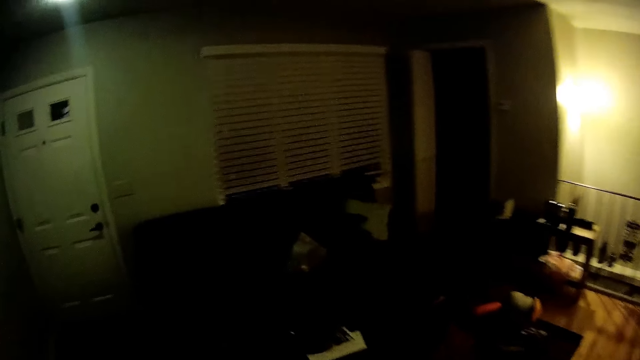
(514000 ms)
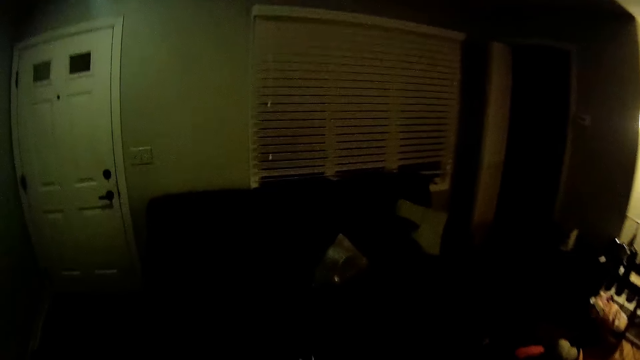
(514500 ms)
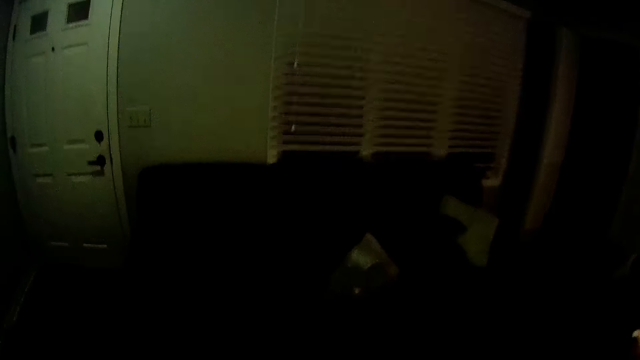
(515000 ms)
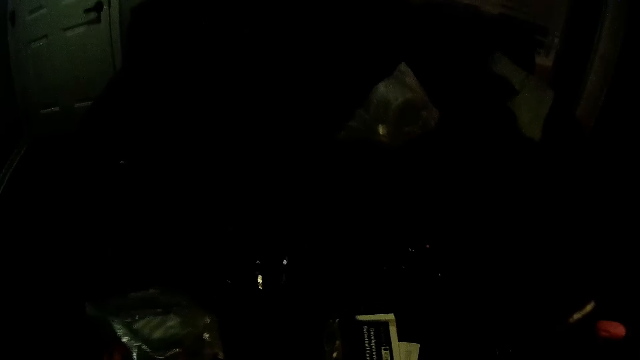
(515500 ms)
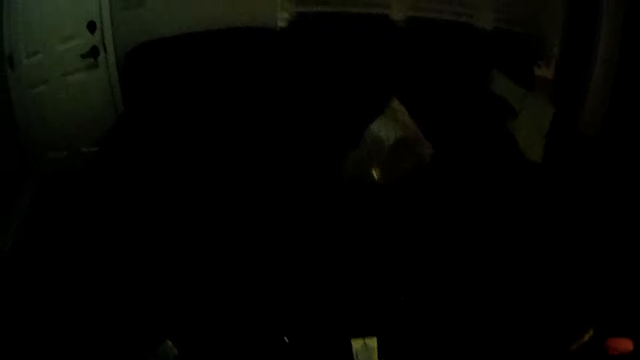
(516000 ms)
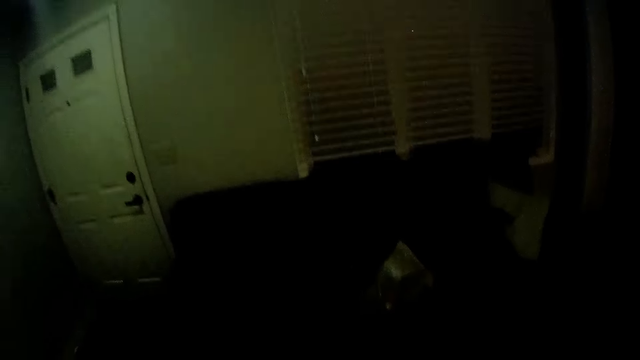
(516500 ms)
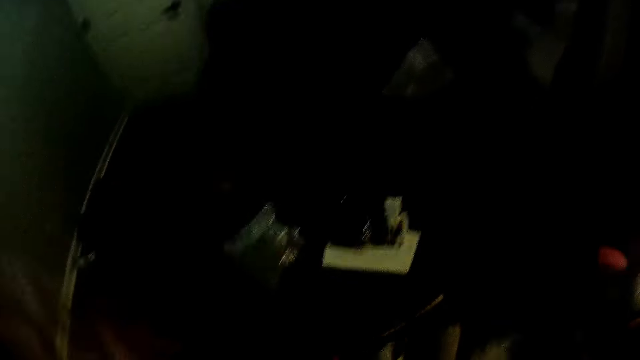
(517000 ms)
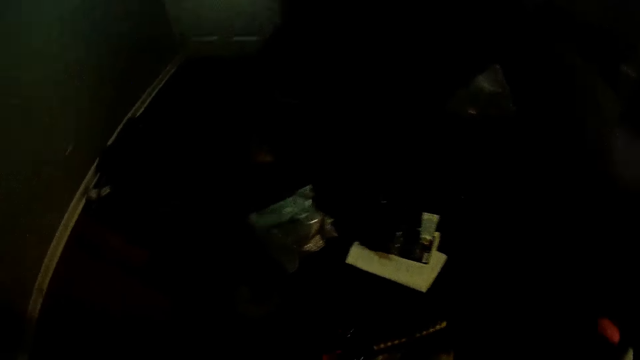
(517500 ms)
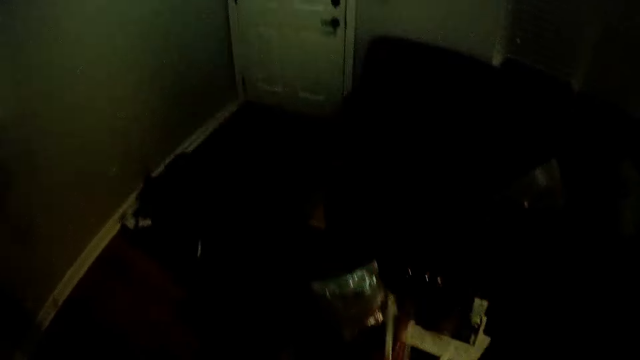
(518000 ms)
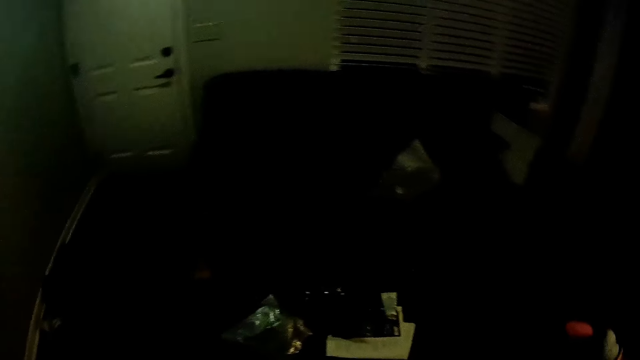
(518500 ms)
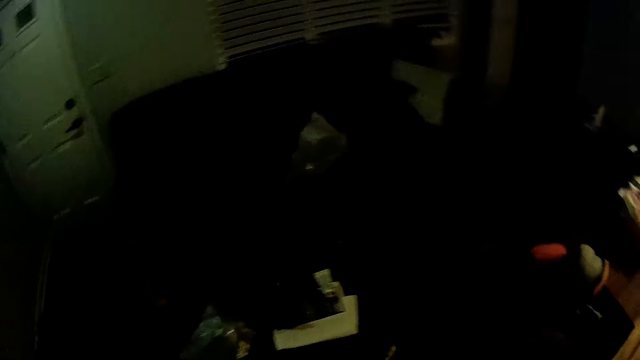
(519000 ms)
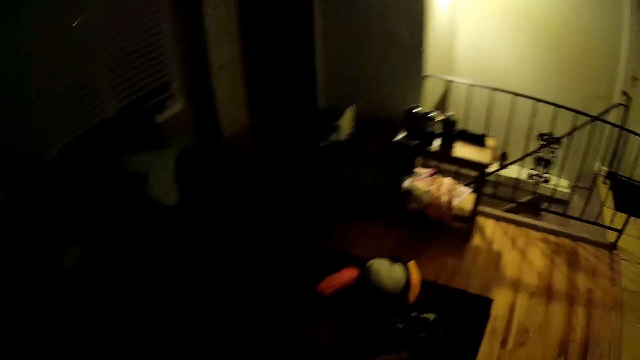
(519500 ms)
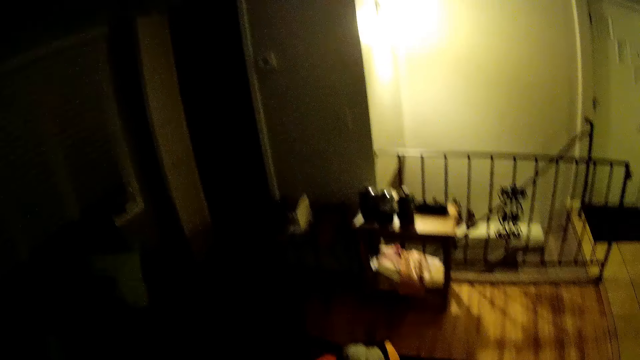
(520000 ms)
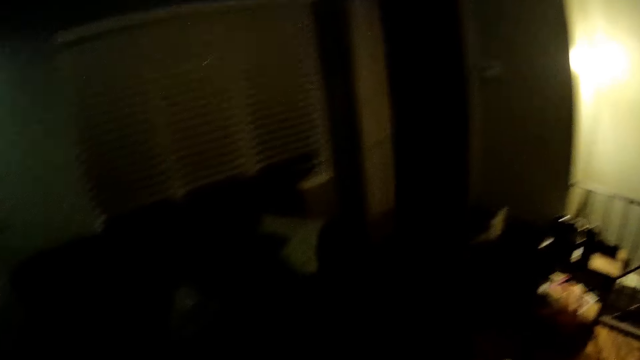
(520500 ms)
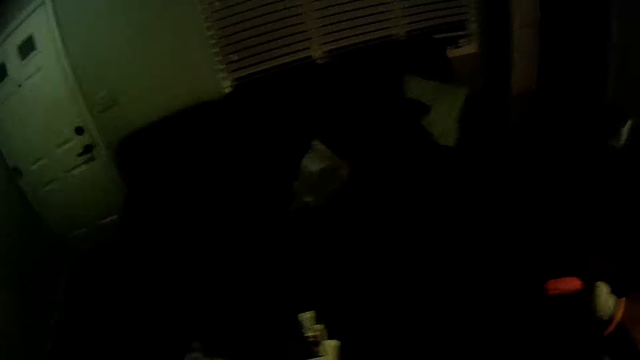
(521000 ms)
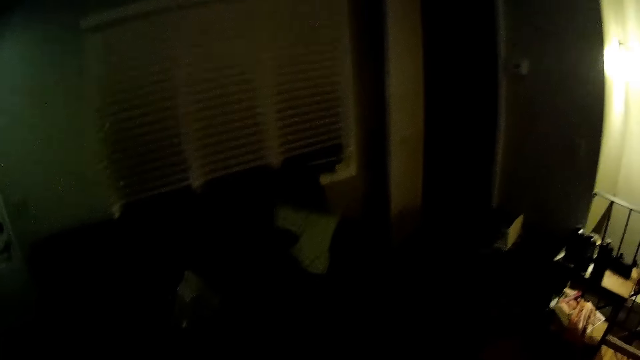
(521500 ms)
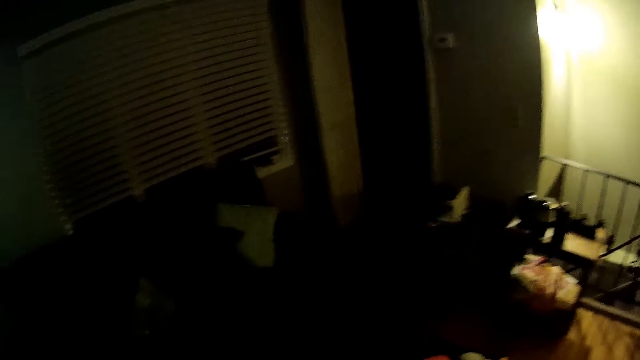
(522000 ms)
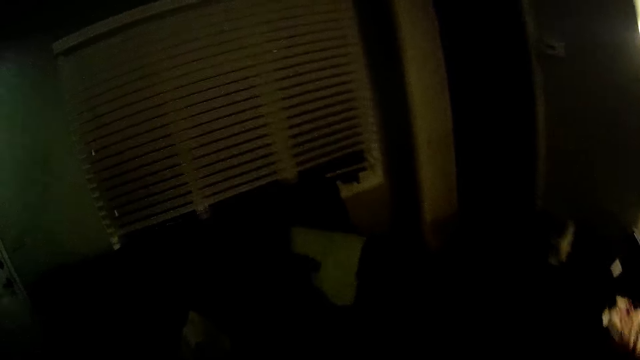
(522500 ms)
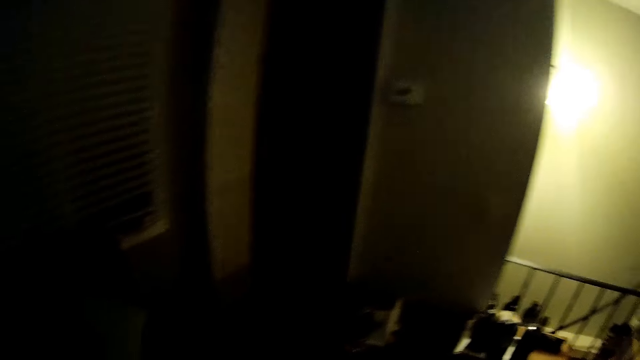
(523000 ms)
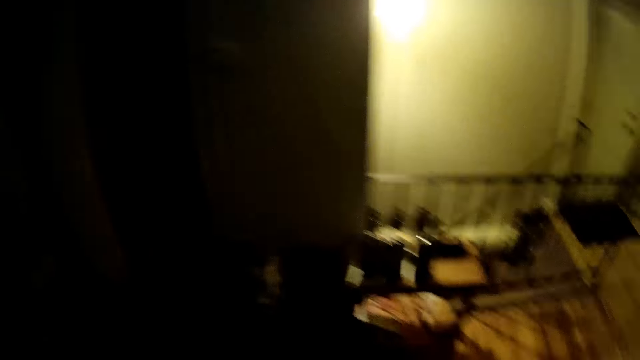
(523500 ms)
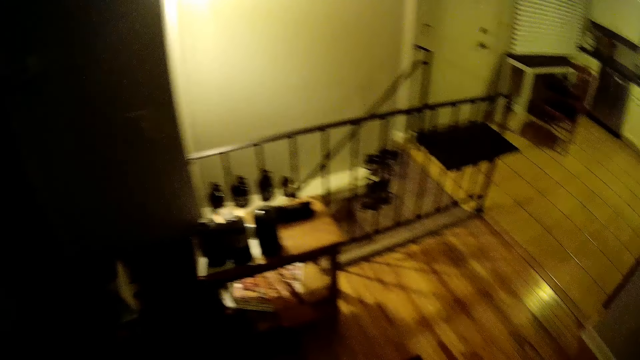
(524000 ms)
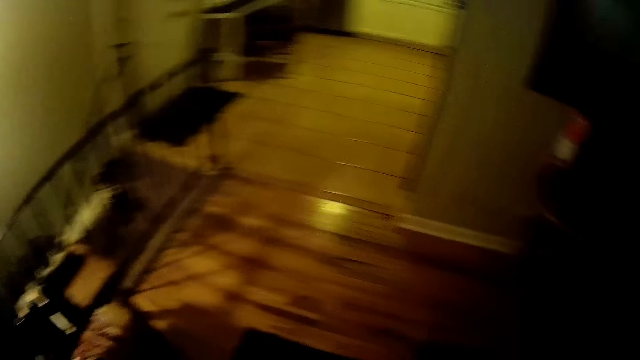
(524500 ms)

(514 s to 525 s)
The camera wearer drops the tube of cream on the table with his right hand. He lifts a cable. He removes the id card ropes from his neck with both hands. He drops the cable. He looks around.

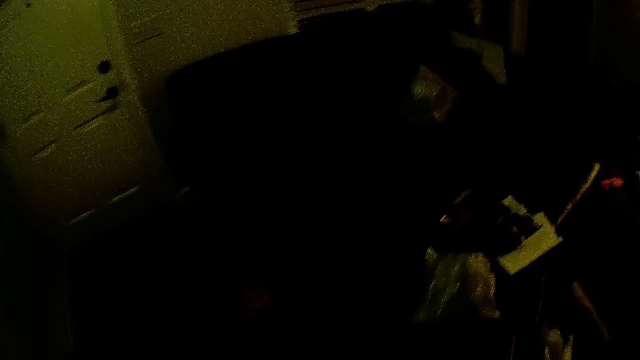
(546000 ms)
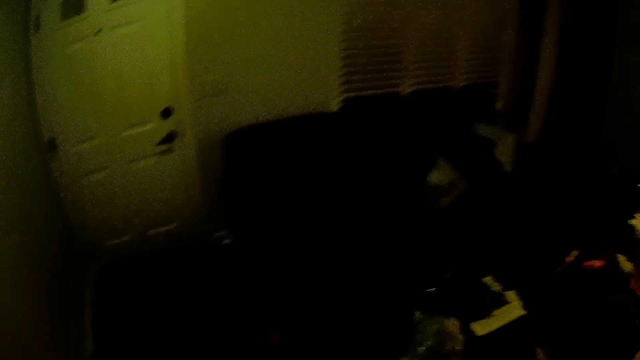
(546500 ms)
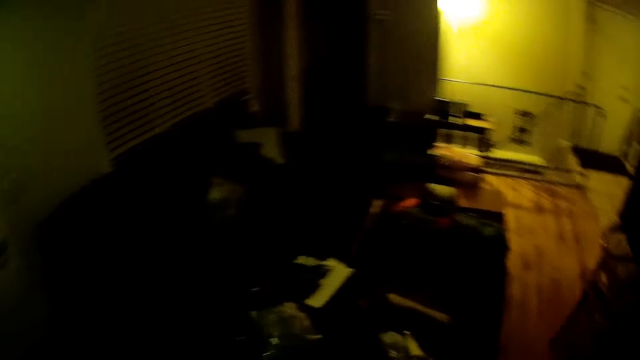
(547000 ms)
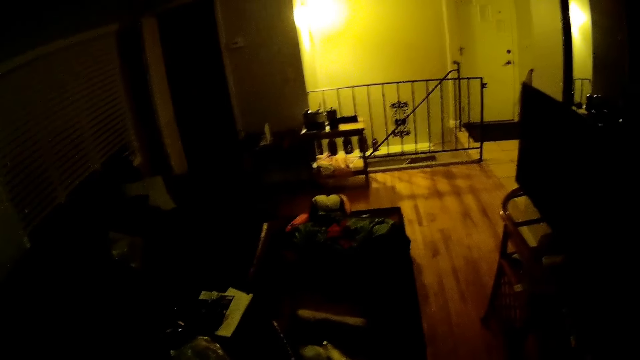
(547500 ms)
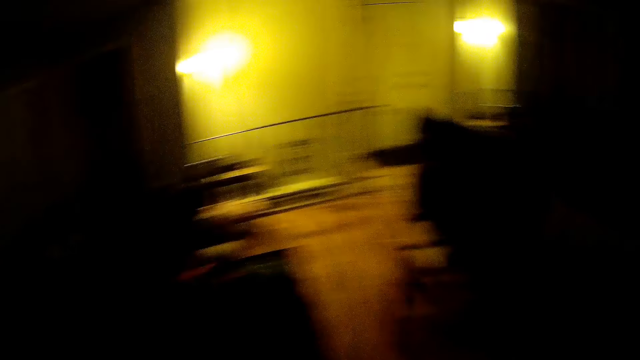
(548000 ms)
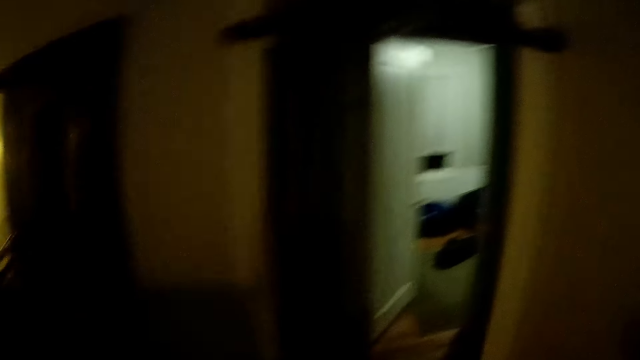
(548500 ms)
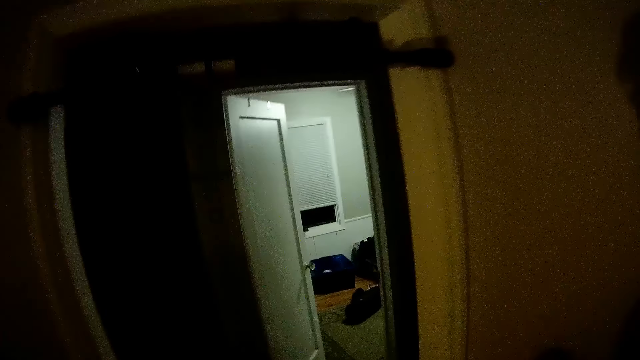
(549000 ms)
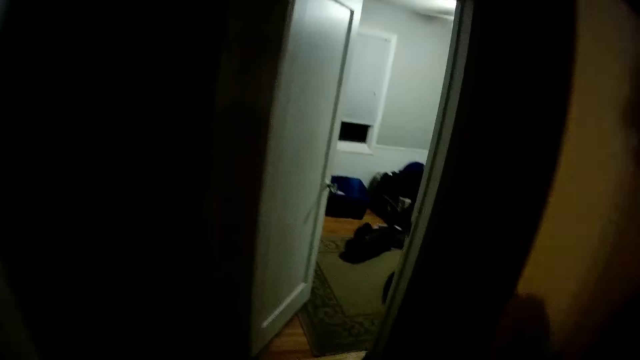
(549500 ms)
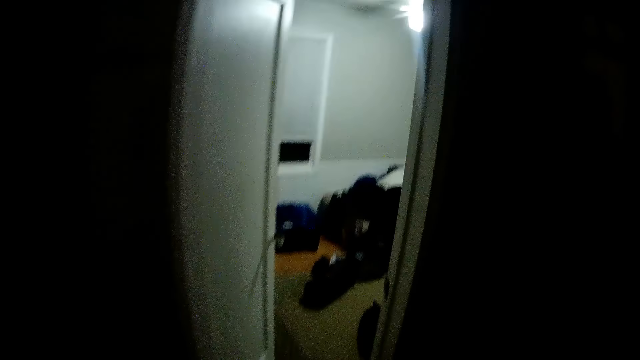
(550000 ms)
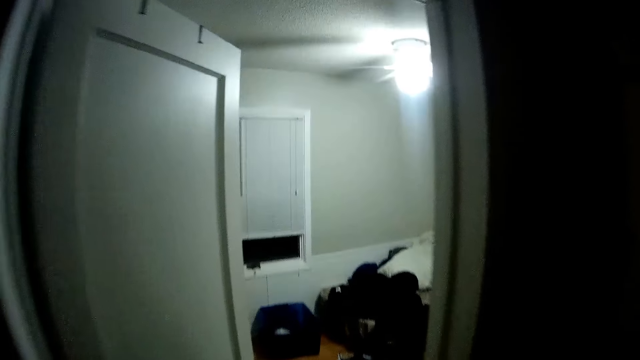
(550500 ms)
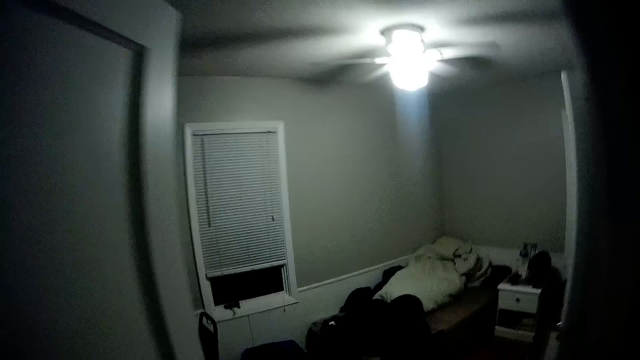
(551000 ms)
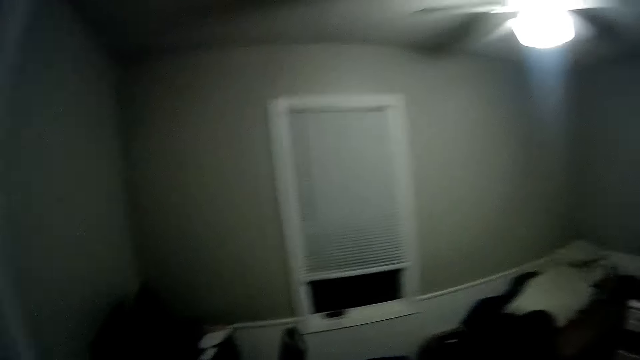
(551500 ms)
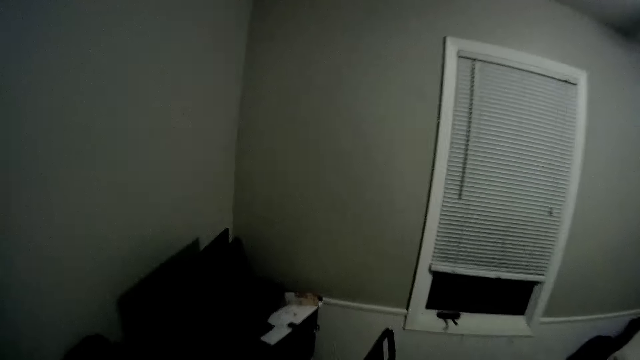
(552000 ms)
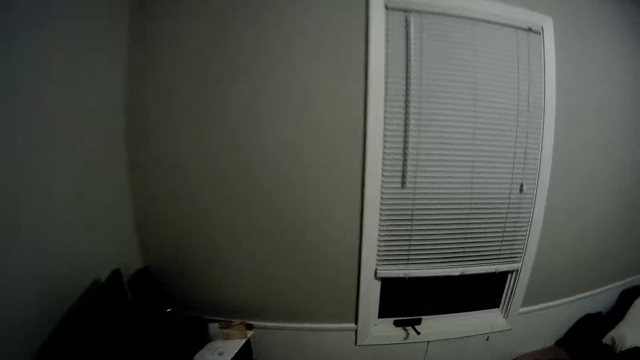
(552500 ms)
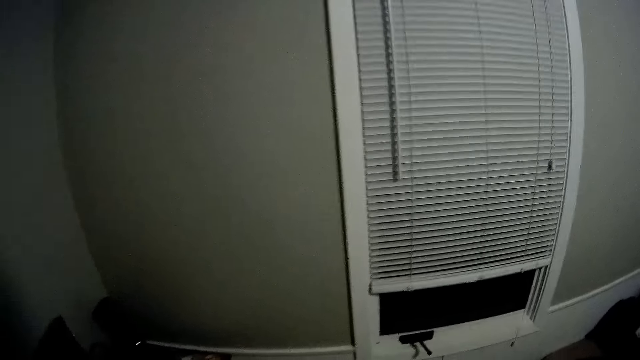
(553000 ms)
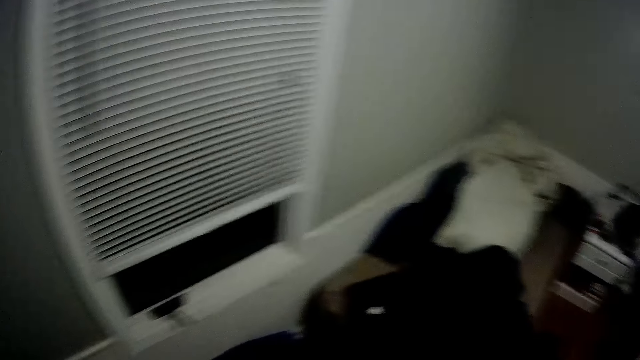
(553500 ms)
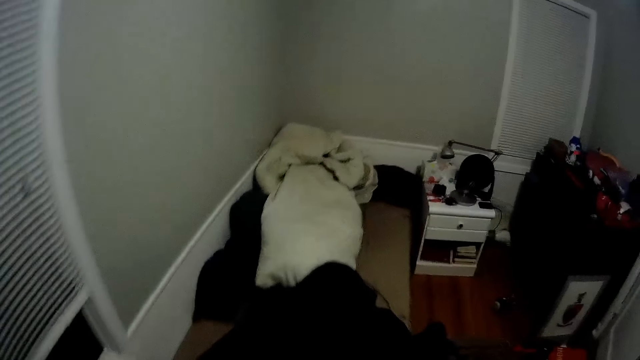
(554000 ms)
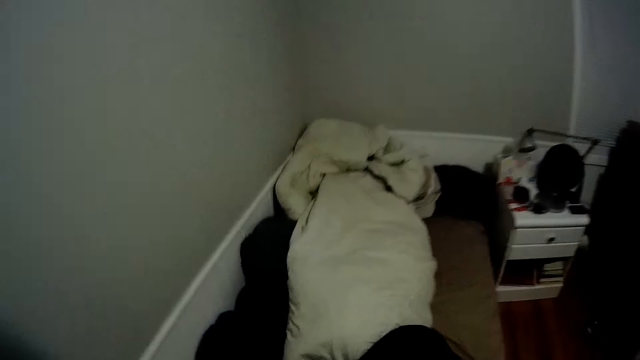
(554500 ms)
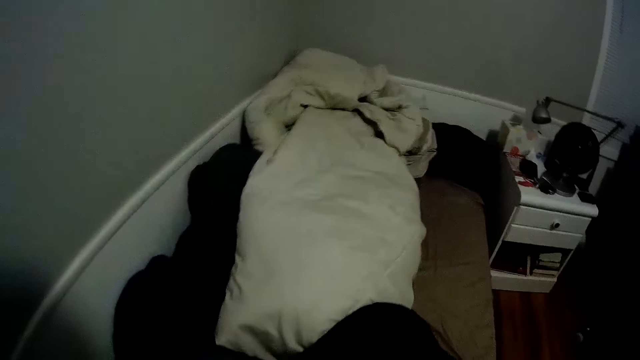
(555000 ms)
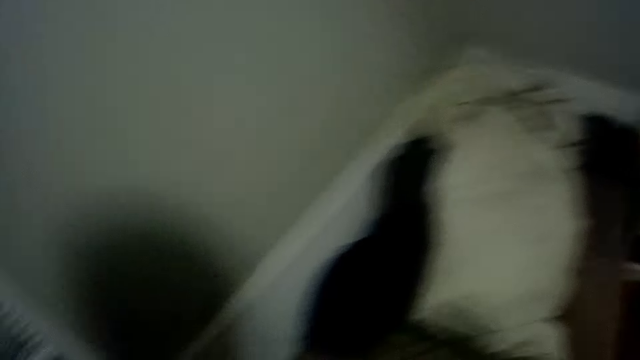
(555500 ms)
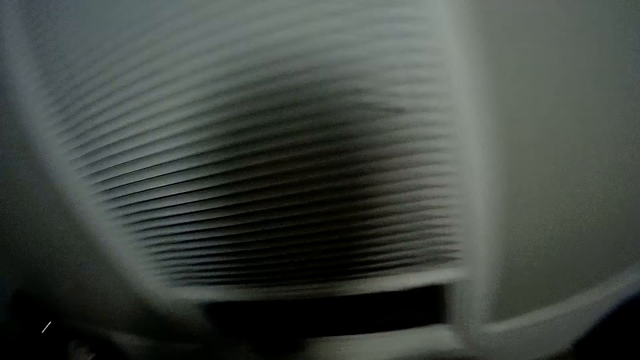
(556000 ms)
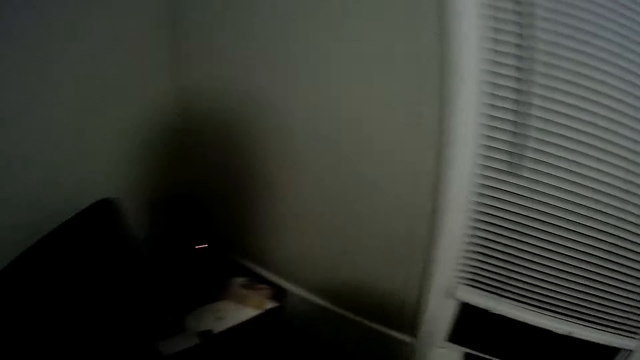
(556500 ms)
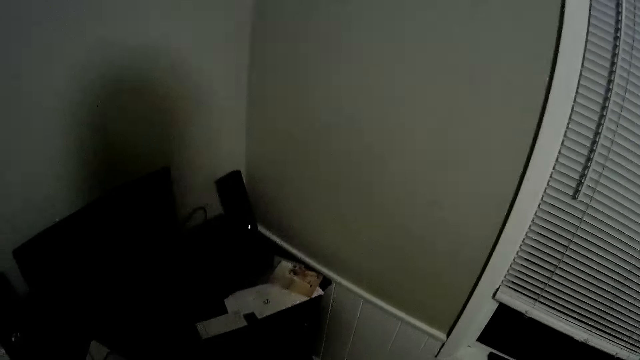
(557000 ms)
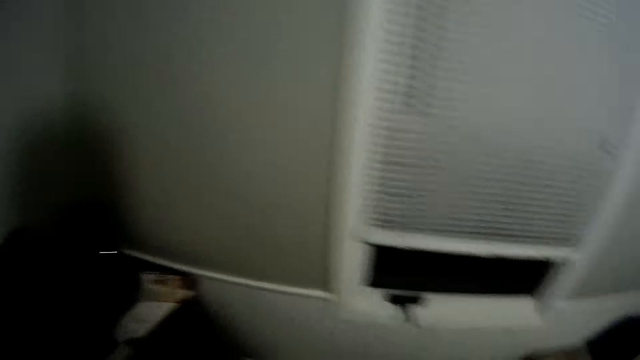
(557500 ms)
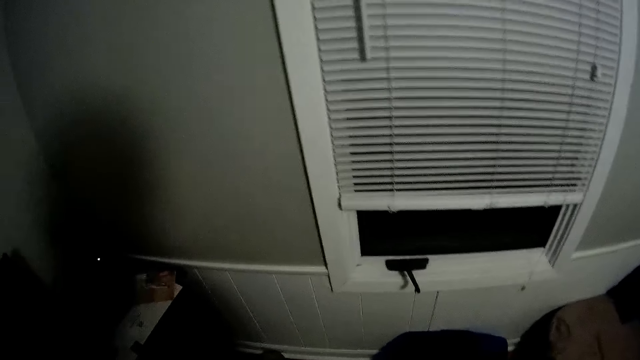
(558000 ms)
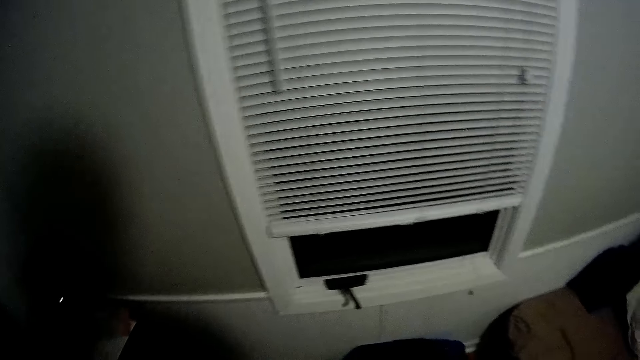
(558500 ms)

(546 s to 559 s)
The camera wearer wraps his hands together. He lifts something. He walks into the room. He walks.
